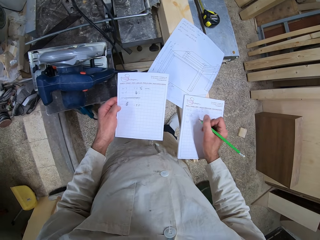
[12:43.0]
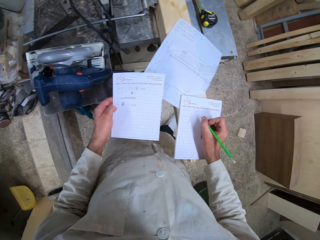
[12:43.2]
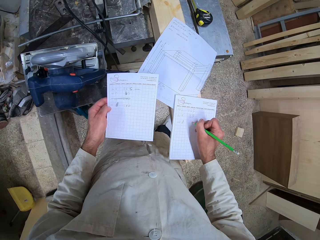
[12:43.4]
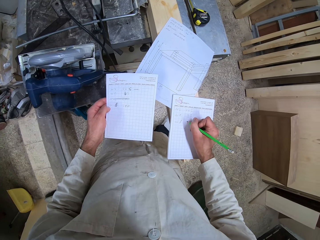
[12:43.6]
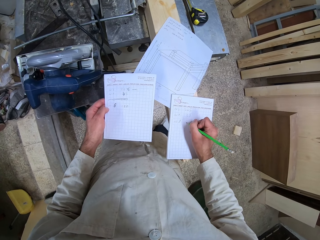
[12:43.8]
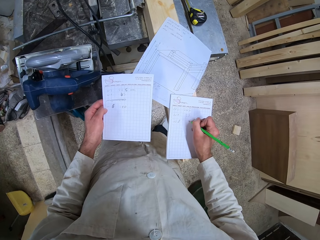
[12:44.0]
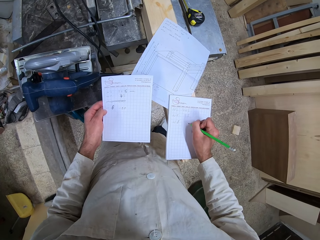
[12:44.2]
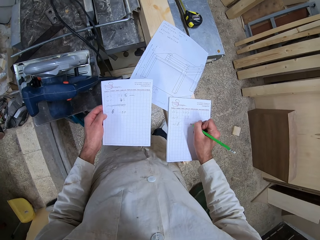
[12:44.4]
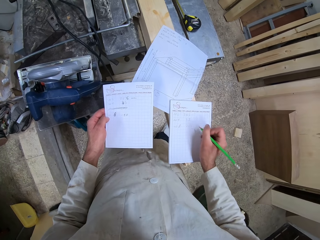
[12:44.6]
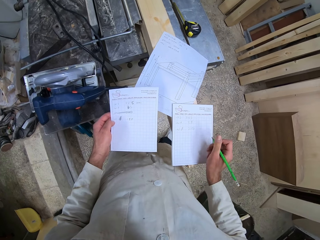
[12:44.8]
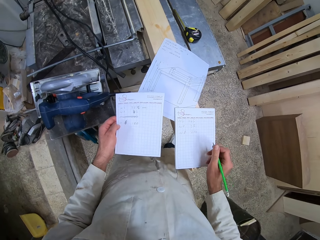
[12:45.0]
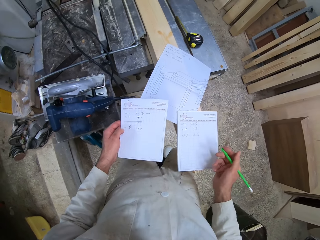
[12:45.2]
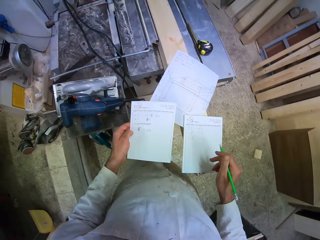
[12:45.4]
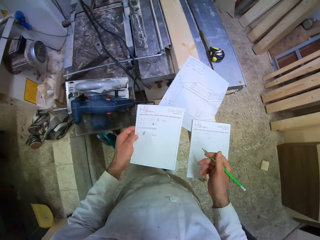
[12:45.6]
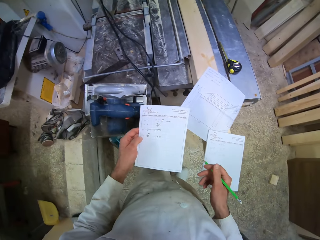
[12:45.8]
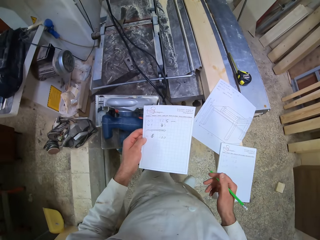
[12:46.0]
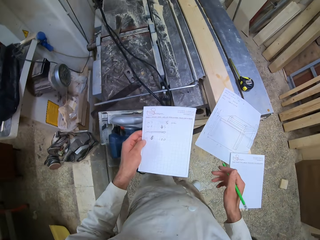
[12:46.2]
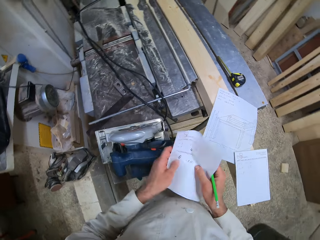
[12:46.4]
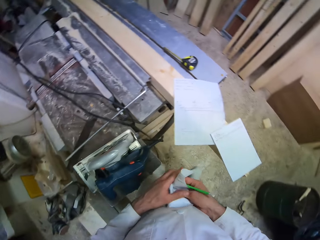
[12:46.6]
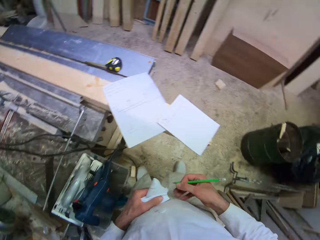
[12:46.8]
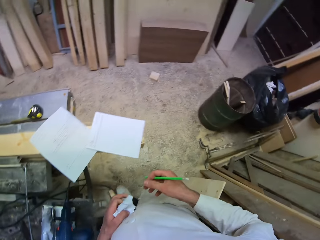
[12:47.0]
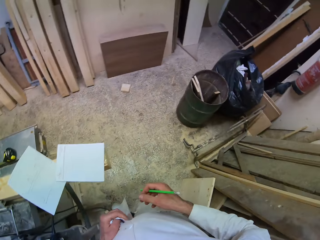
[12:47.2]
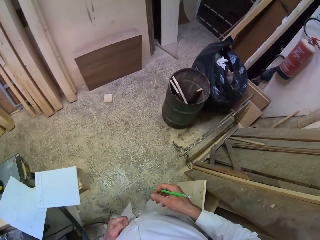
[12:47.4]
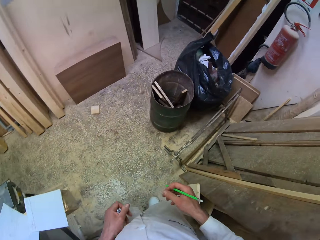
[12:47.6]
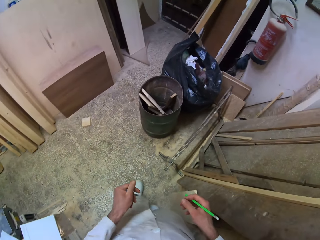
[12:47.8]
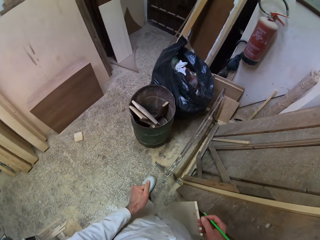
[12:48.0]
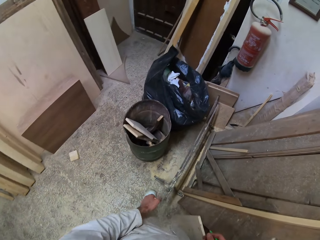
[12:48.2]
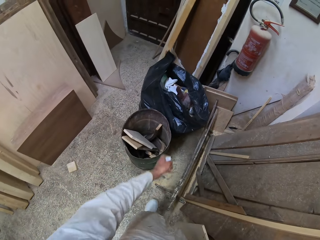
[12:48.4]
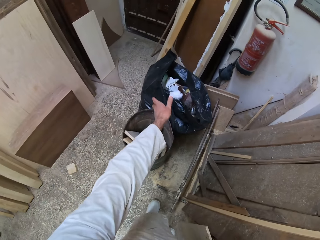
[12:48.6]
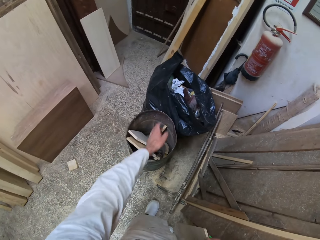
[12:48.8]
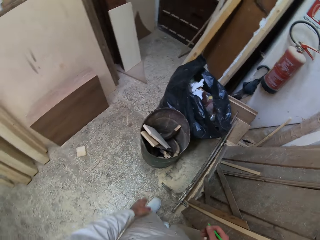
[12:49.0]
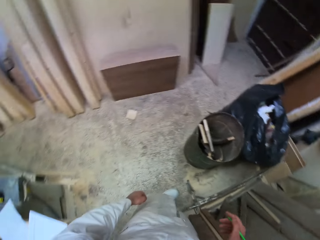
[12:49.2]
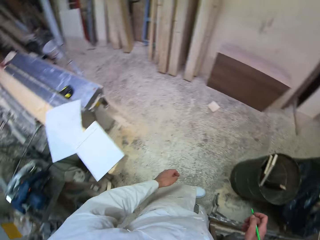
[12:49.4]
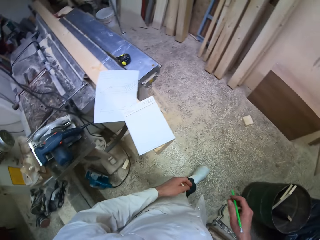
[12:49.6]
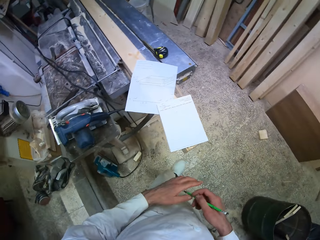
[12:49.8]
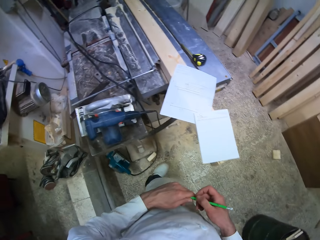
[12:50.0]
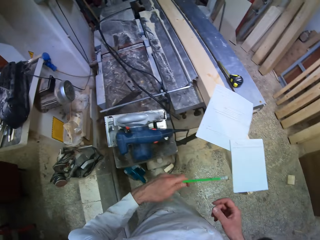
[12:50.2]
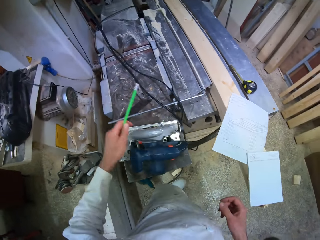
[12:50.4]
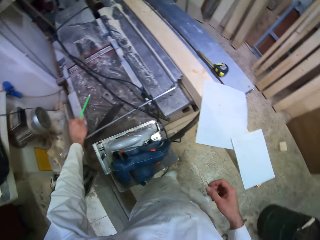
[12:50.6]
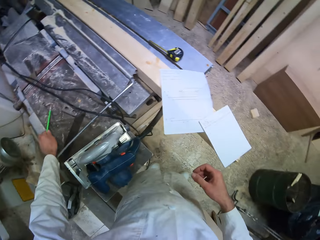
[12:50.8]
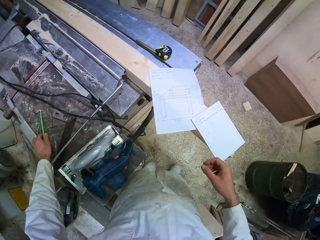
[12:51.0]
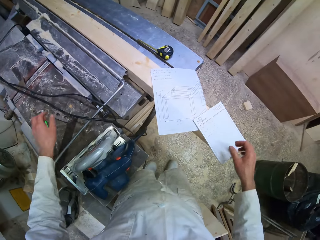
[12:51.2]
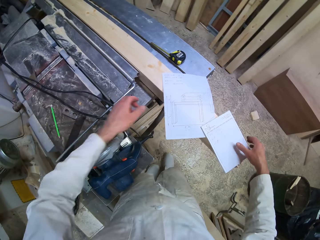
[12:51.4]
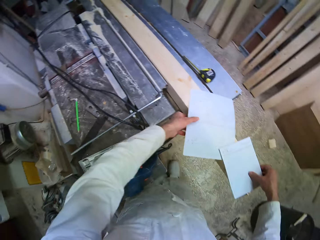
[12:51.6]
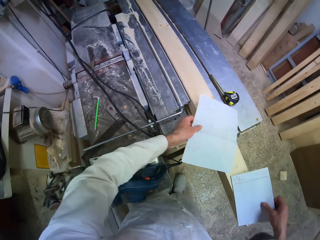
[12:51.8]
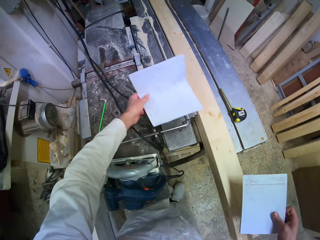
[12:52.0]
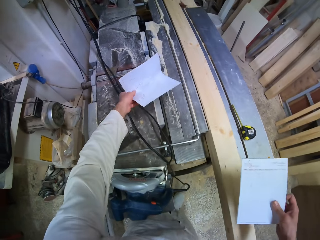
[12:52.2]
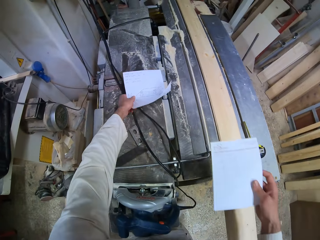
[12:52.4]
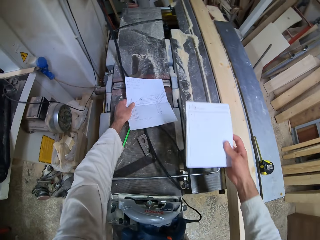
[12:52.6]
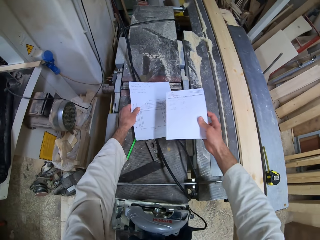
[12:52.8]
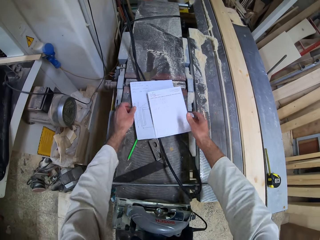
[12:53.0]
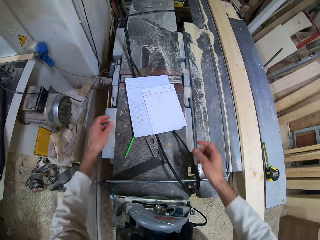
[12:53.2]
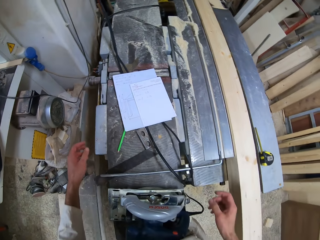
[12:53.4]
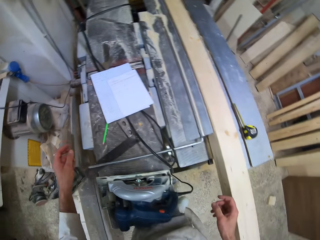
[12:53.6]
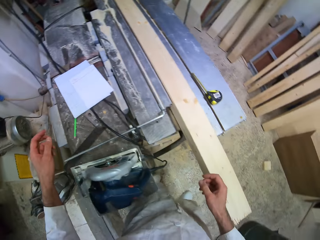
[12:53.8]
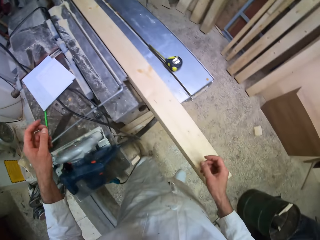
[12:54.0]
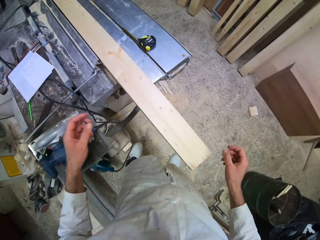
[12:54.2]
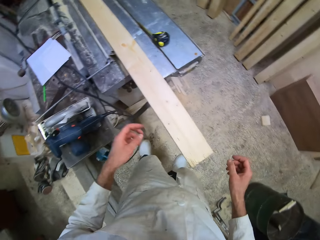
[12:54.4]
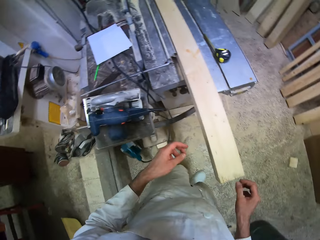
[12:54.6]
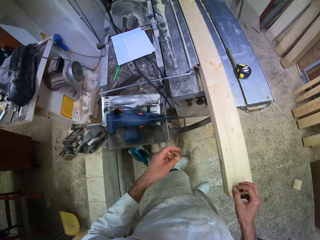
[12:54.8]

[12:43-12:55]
The camera wearer folds the paper. He squeezes the white sheet of paper with his left hand. He walks in the workshop. He throws the white sheet of paper into a trash bag with his left hand. He drops the pencil on the metal workbench with his left hand. He picks up the white paper from the wood with his left hand and drops the white paper on the metal workbench with his left hand. He picks up the white jotter from the wood with his right hand and drops the white jotter on the white paper with his right hand.

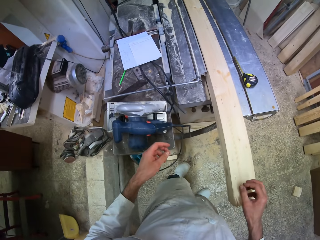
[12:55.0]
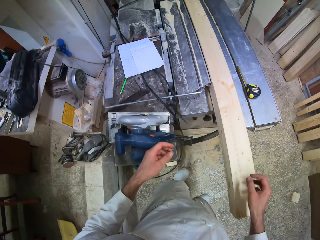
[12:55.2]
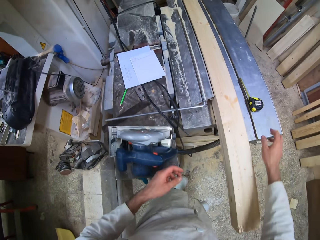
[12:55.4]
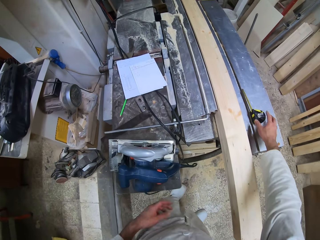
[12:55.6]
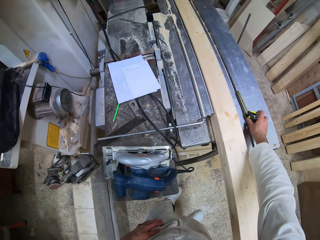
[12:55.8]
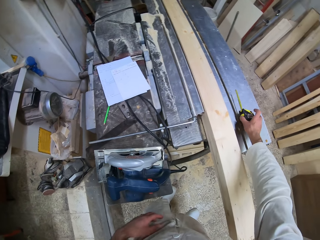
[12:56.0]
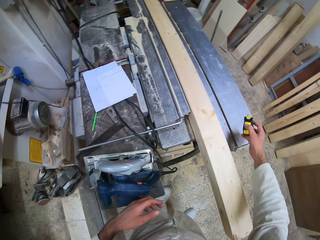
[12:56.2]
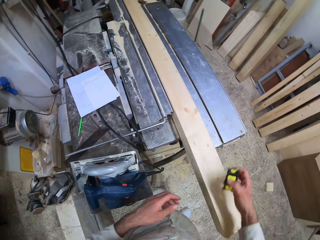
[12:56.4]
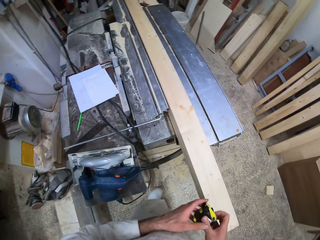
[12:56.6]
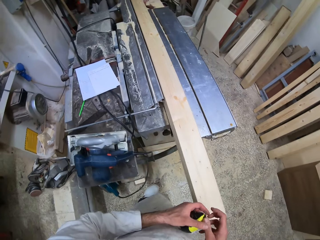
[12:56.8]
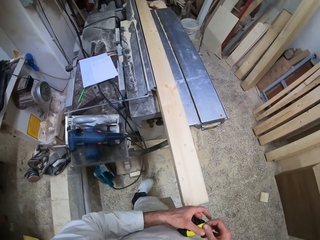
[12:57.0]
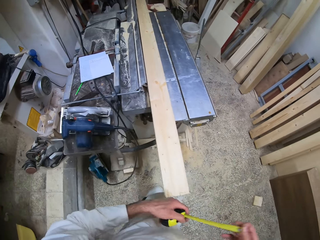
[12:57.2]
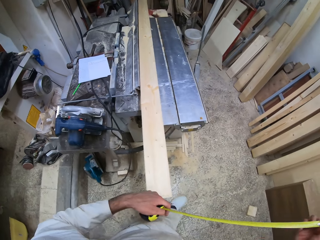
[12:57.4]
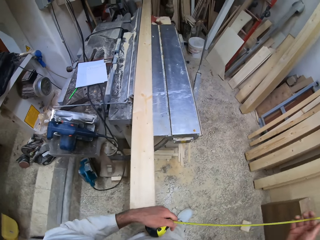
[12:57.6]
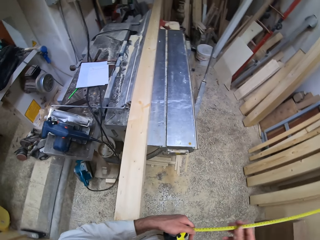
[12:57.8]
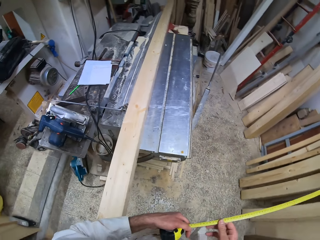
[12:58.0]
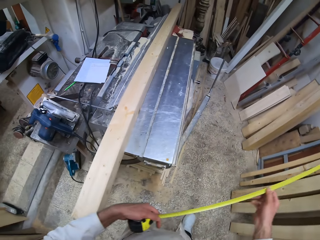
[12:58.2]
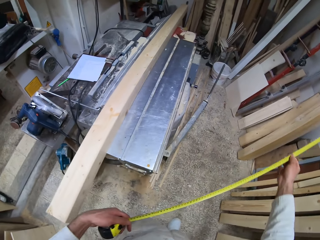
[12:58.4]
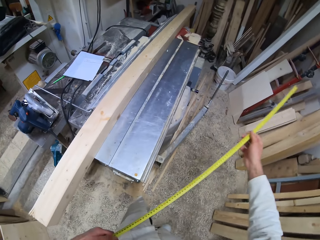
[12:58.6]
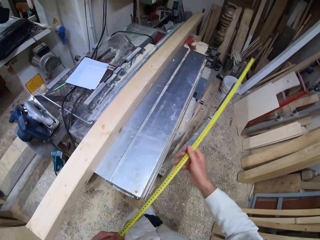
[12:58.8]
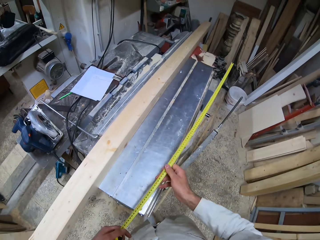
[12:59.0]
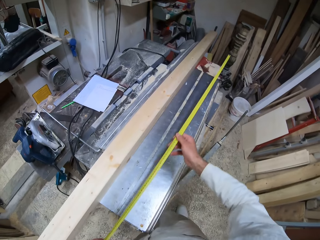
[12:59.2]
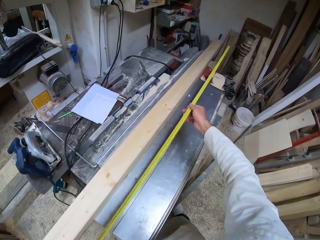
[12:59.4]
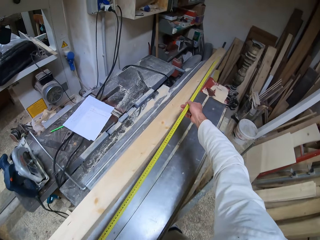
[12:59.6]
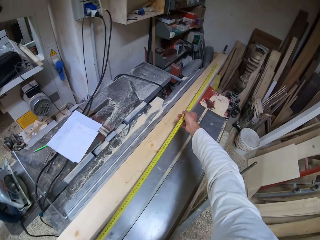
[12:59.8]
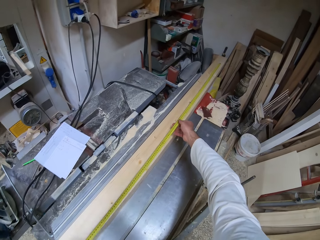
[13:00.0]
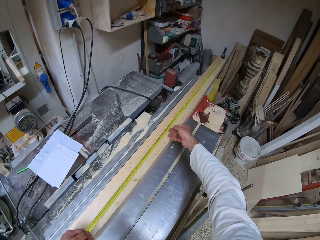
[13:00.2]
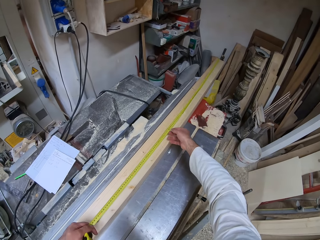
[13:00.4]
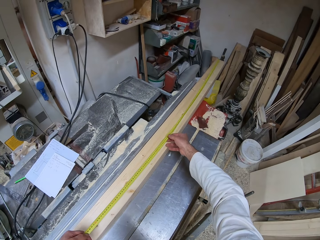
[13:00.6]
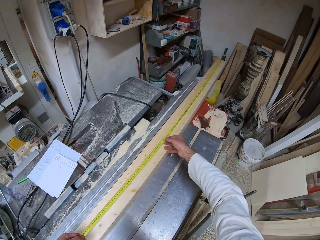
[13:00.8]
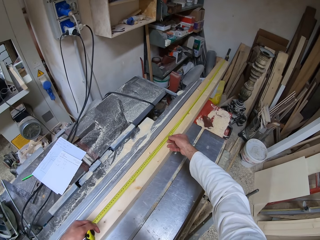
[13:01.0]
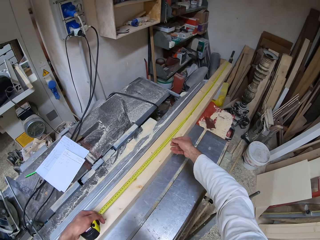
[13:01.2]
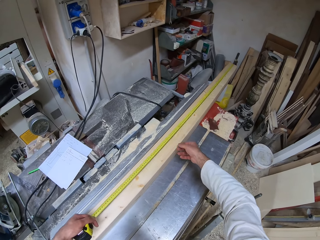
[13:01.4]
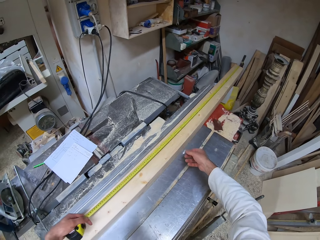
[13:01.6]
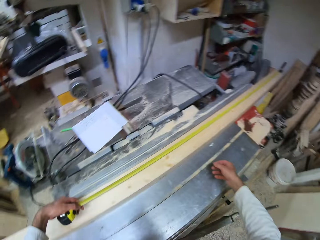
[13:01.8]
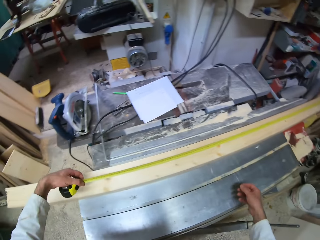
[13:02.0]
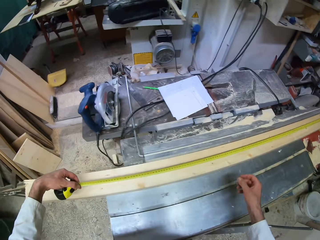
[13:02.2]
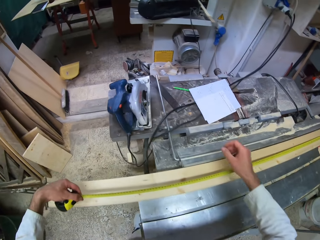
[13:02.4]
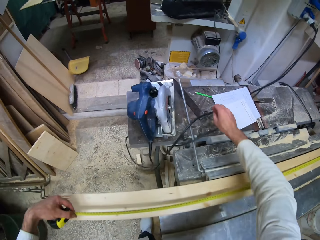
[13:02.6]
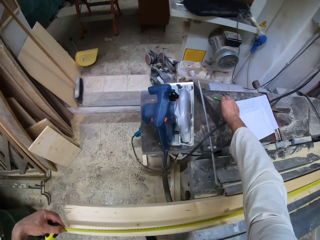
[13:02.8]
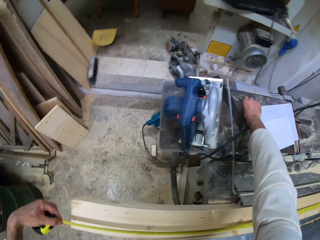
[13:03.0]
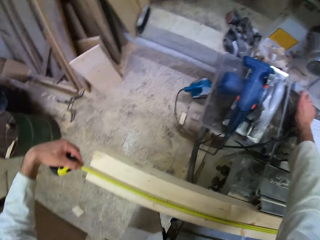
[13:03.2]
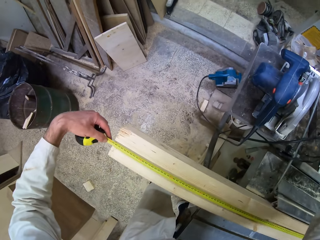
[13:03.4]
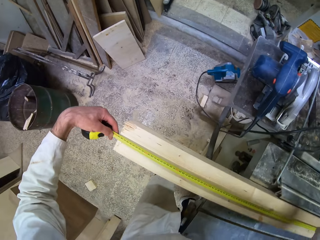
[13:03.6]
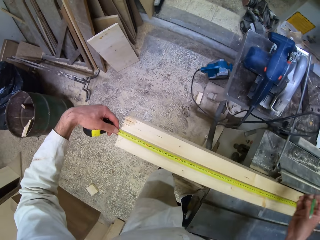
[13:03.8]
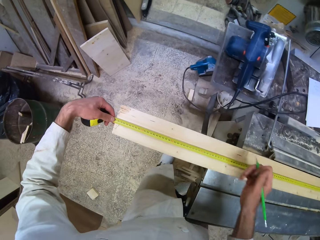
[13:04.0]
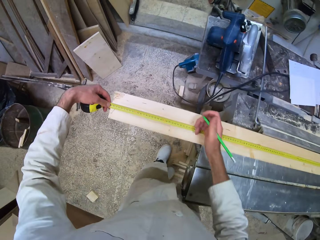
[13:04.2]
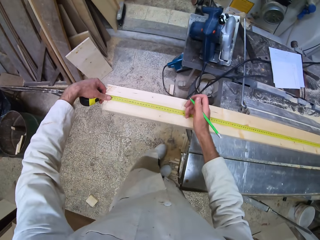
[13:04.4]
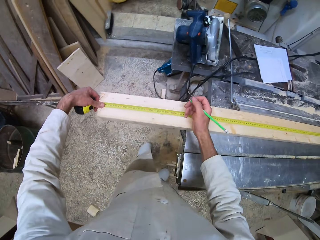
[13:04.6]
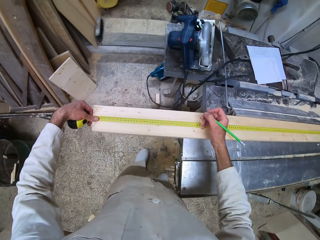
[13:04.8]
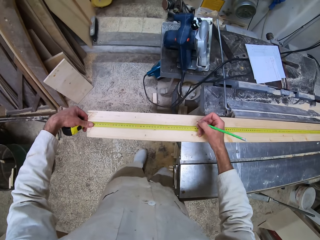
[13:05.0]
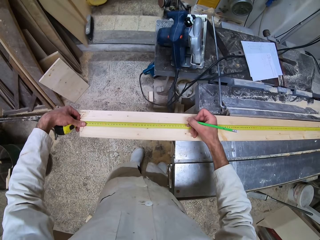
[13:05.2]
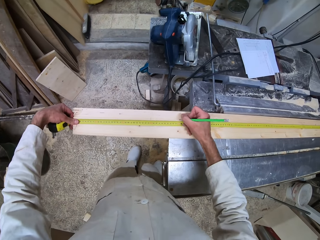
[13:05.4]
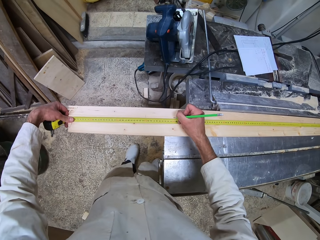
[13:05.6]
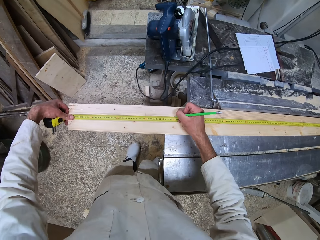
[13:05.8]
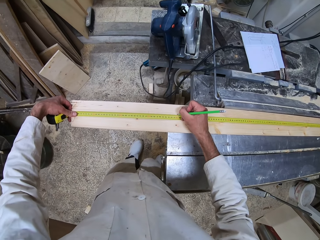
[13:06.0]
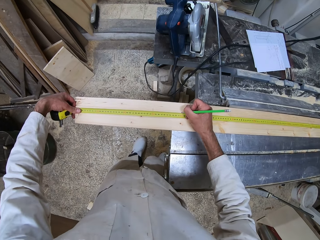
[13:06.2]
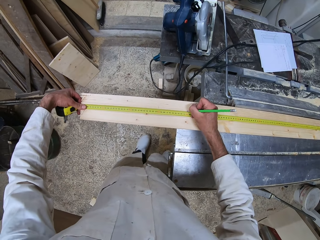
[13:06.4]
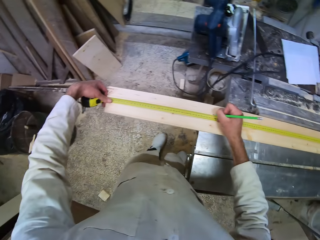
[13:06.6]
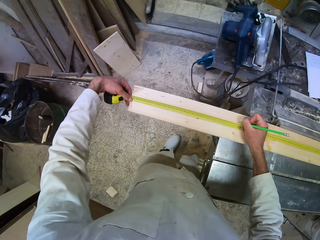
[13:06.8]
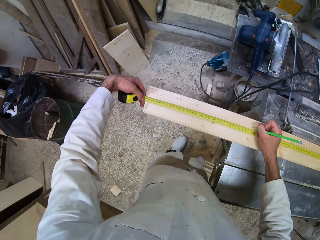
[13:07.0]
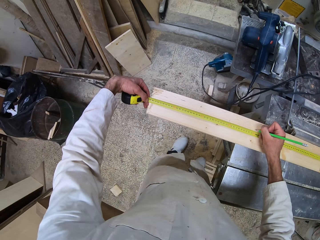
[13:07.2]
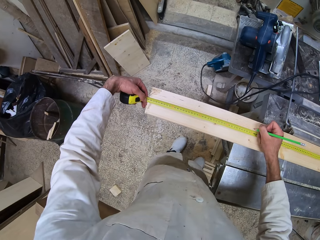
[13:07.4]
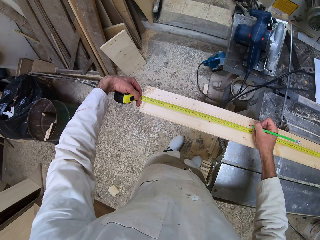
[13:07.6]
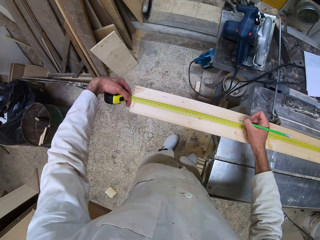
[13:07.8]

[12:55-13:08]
The camera wearer picks up the tape measure from the metal workbench with his right hand. He pulls out the tape from its case with his right hand. He walks in the workshop. He measures the wood with the tape measure. He picks up the pencil from the metal workbench with his right hand. He marks the wood with the pencil.
